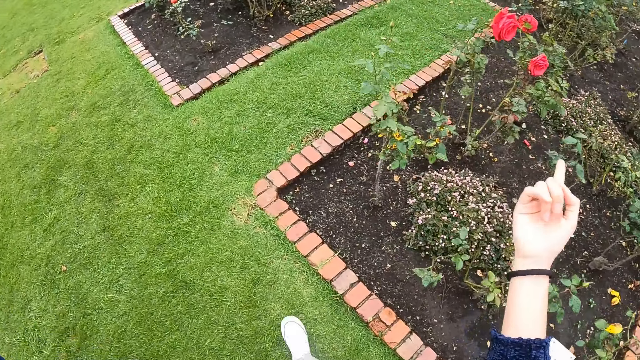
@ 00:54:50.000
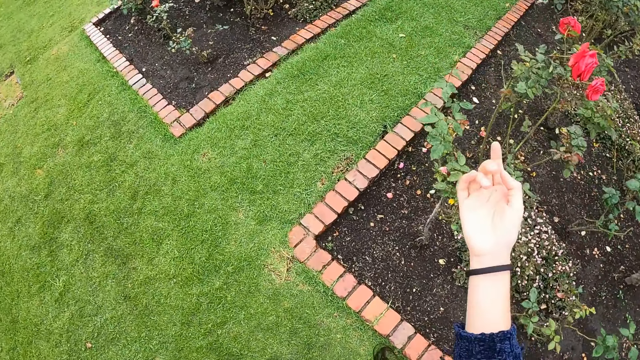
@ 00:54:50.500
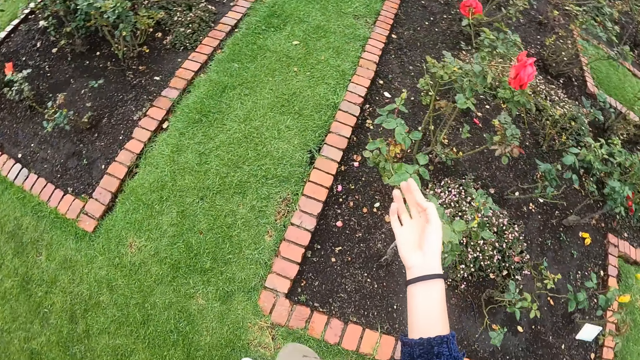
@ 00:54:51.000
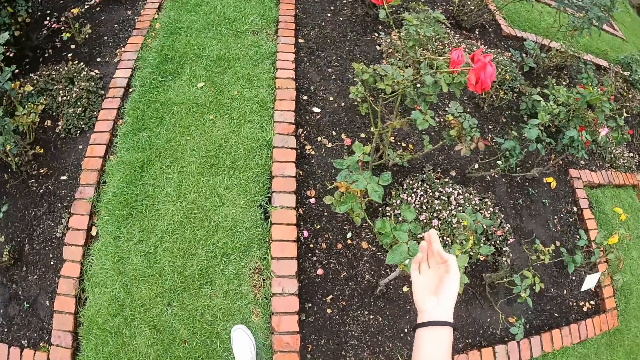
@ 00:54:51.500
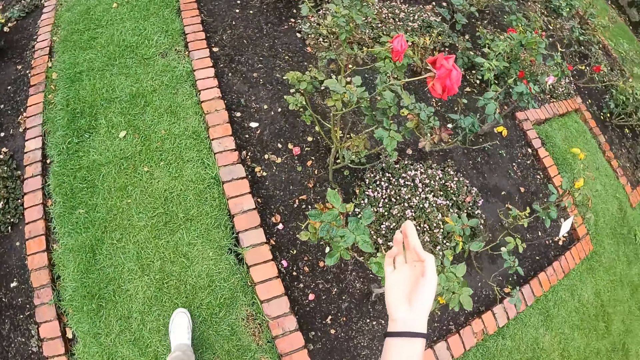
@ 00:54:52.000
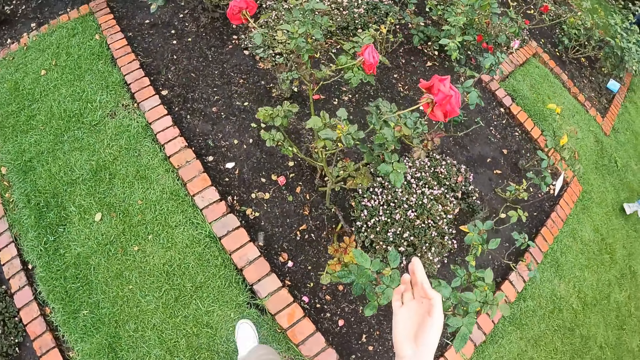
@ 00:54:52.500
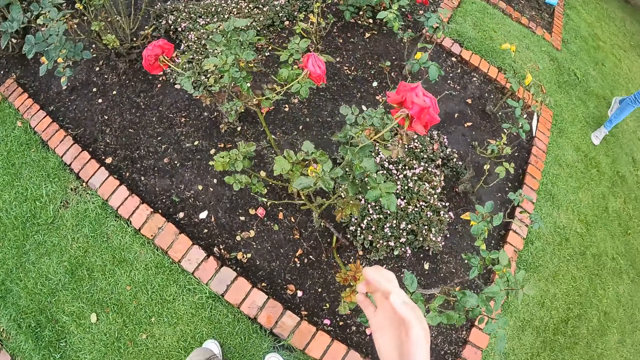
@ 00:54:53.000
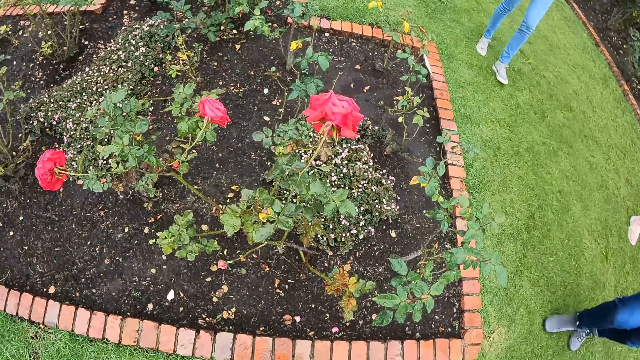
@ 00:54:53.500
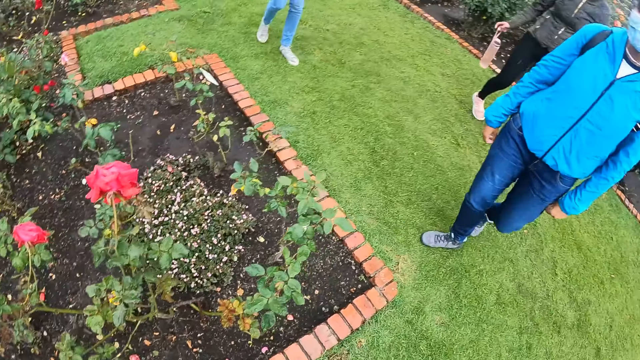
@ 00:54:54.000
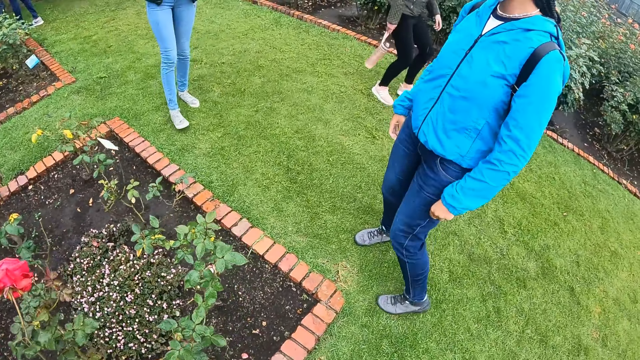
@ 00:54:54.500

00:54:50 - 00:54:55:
The camera wearer points at the flower.

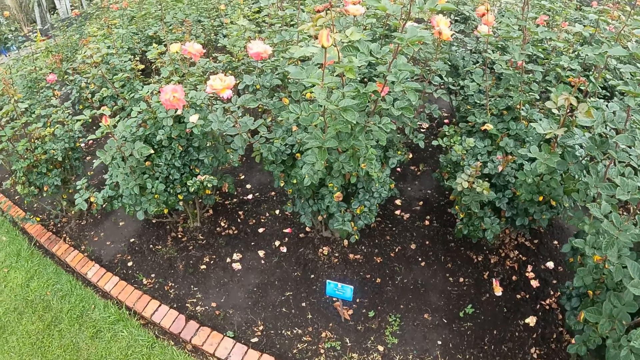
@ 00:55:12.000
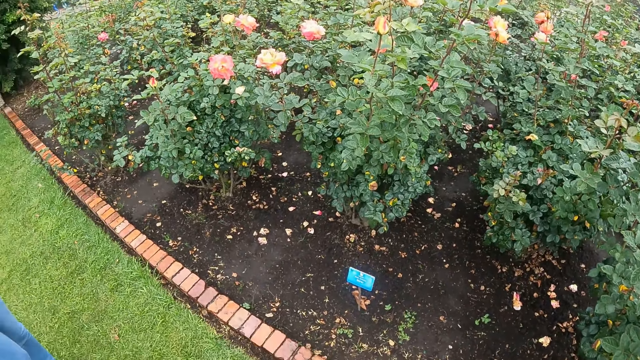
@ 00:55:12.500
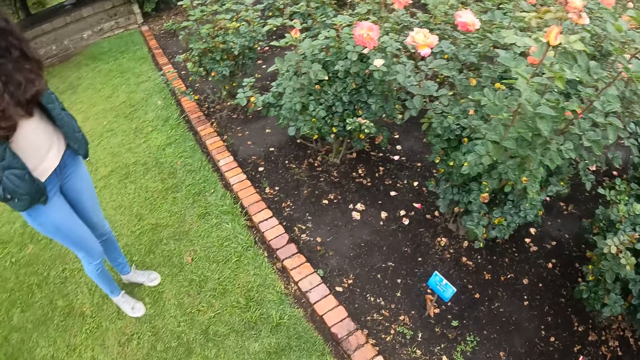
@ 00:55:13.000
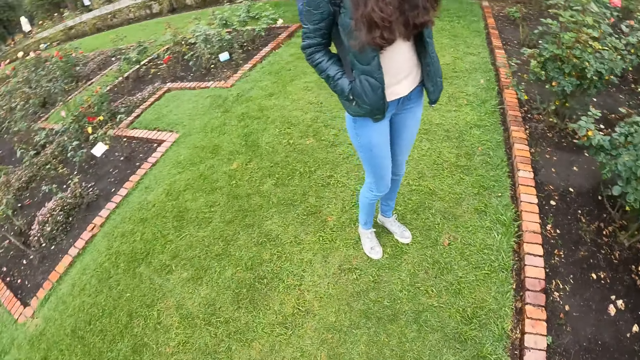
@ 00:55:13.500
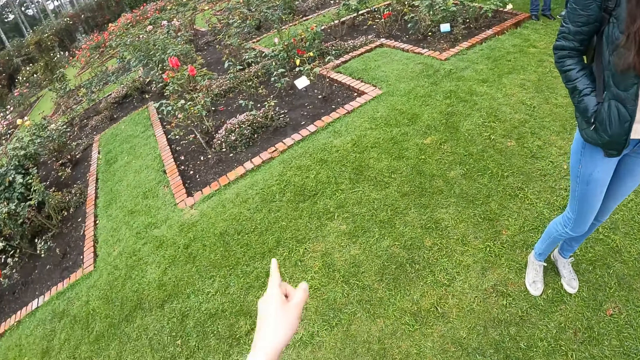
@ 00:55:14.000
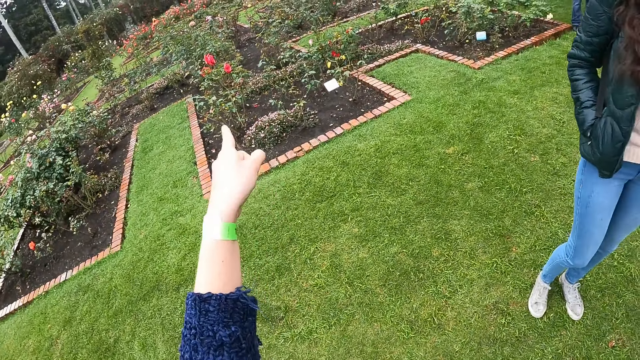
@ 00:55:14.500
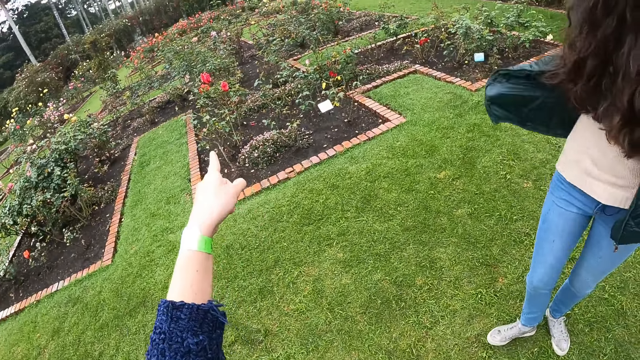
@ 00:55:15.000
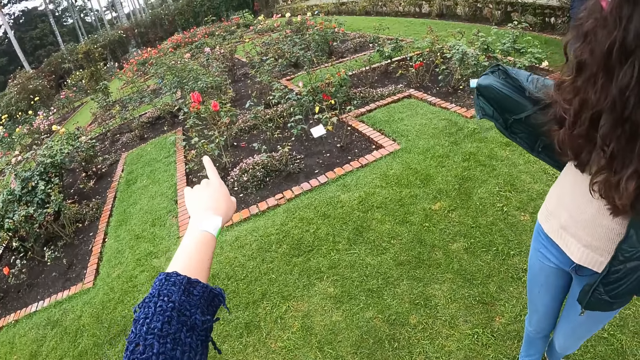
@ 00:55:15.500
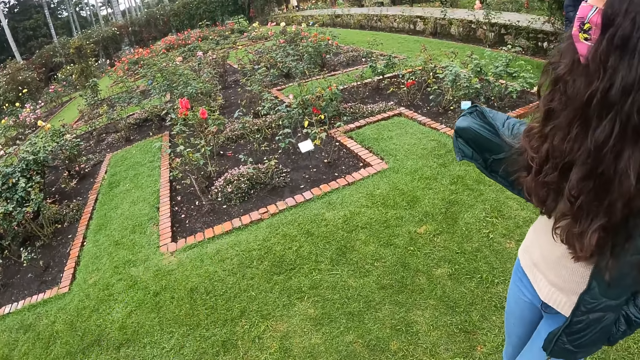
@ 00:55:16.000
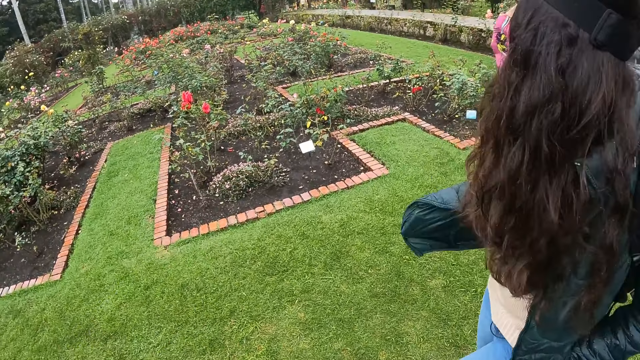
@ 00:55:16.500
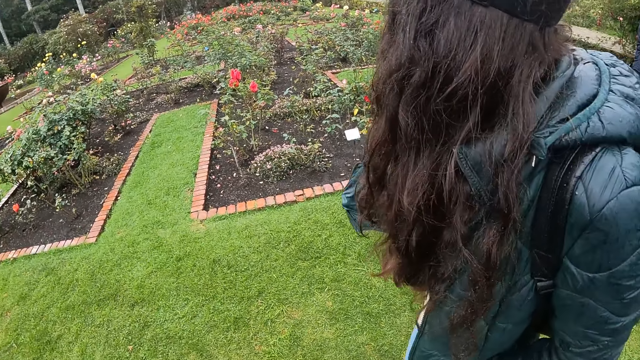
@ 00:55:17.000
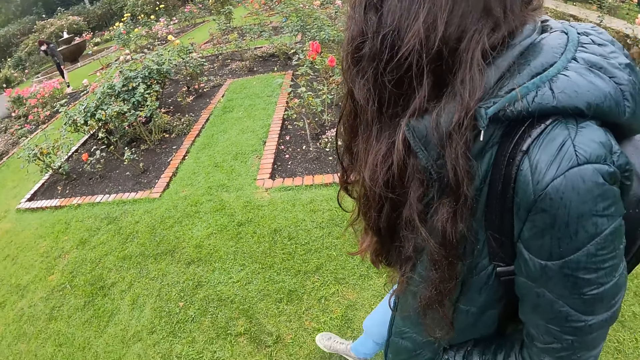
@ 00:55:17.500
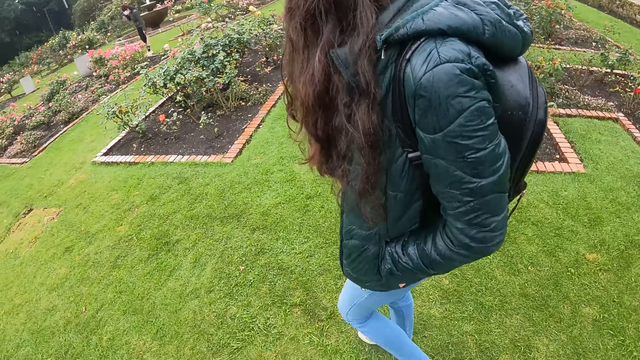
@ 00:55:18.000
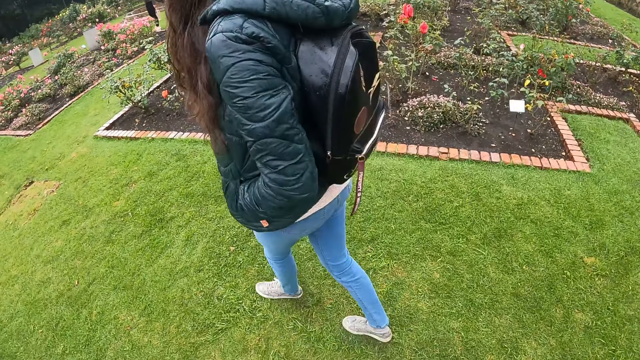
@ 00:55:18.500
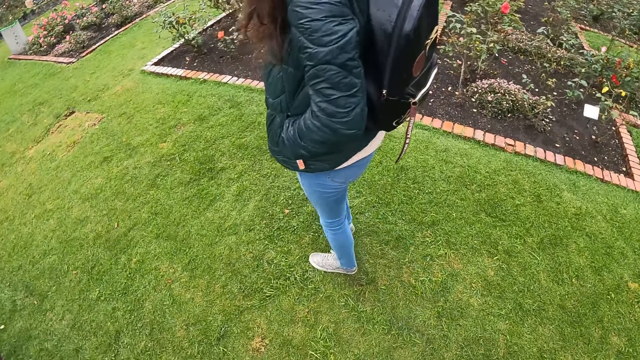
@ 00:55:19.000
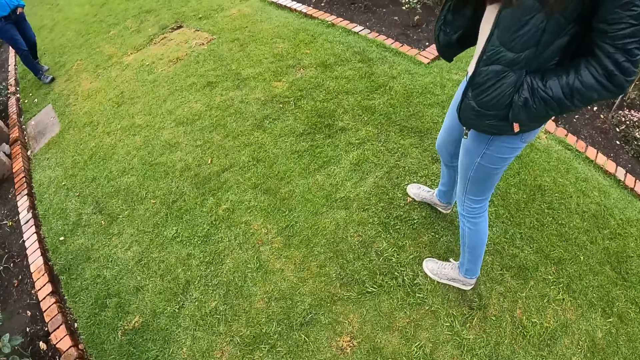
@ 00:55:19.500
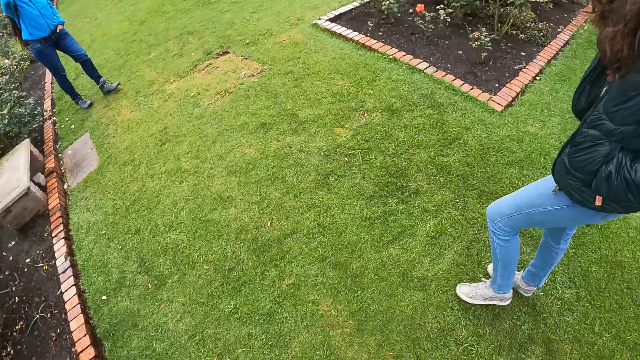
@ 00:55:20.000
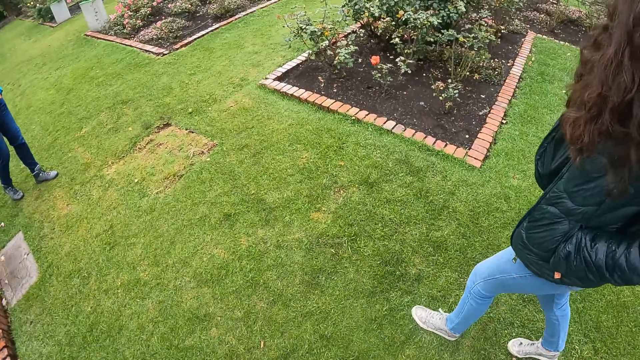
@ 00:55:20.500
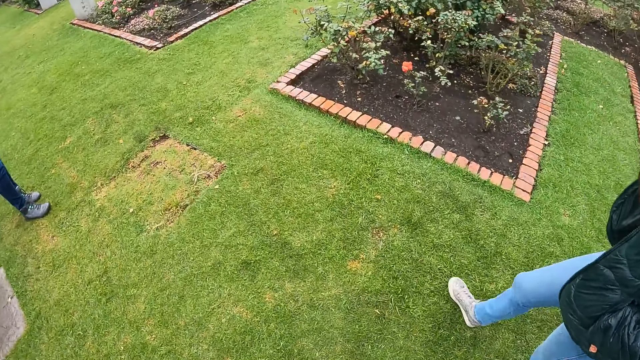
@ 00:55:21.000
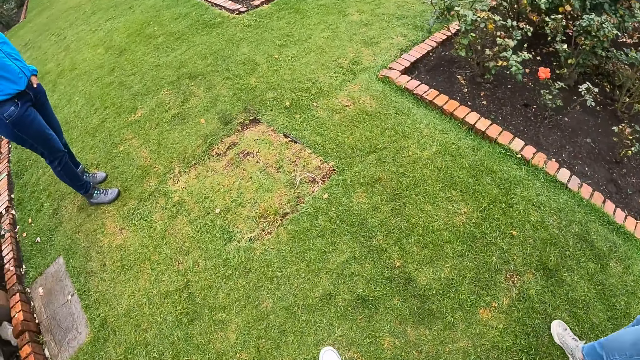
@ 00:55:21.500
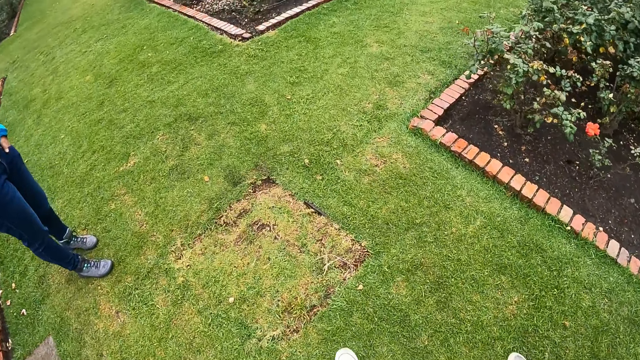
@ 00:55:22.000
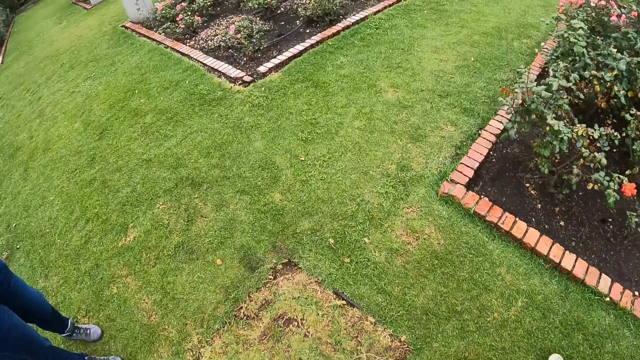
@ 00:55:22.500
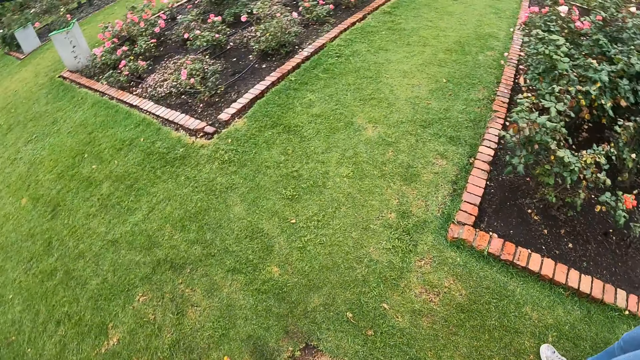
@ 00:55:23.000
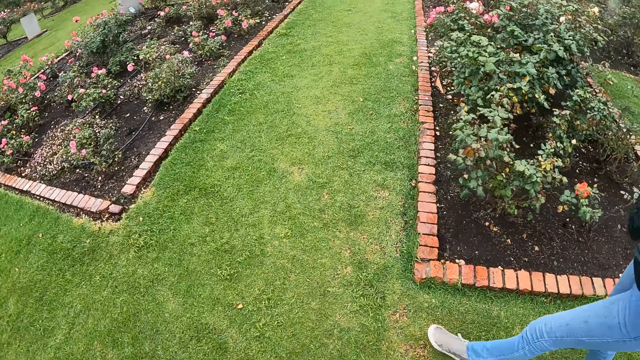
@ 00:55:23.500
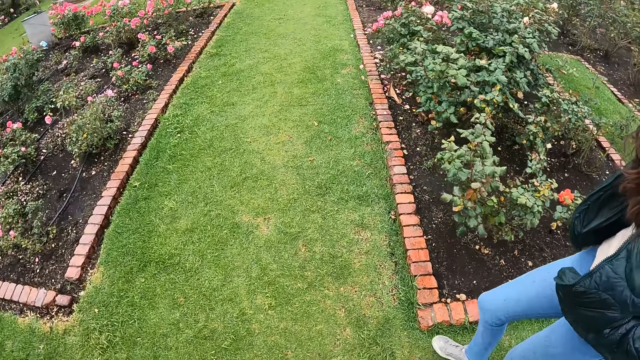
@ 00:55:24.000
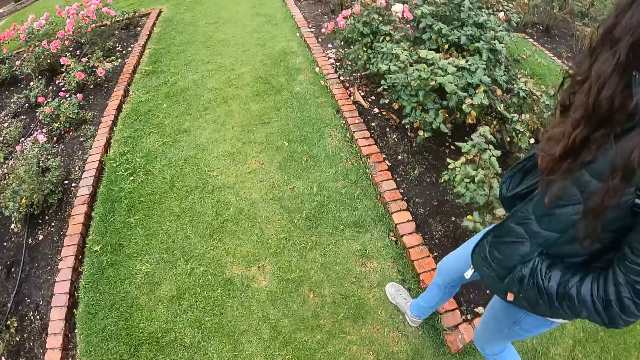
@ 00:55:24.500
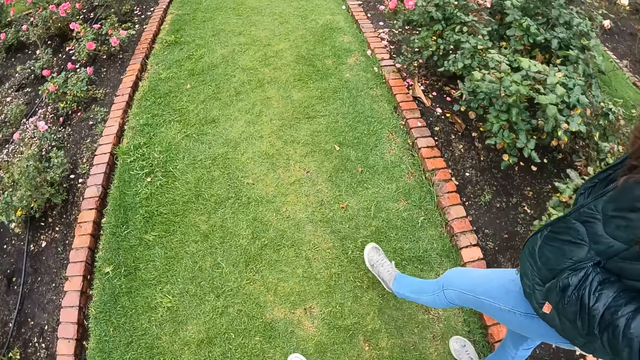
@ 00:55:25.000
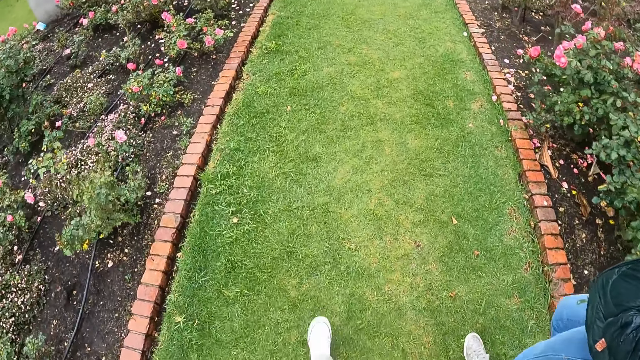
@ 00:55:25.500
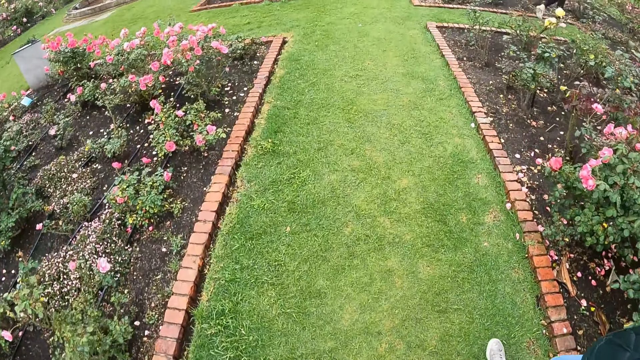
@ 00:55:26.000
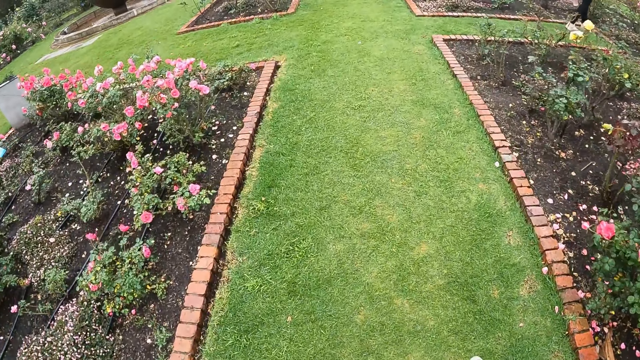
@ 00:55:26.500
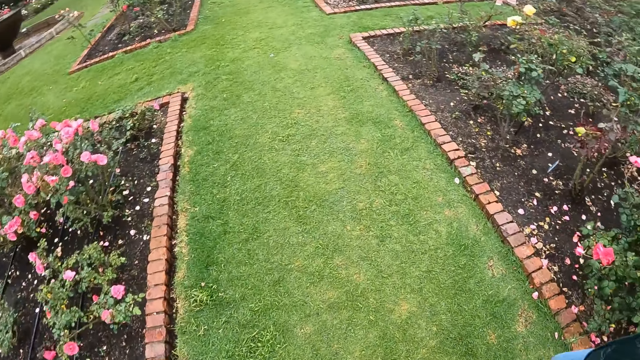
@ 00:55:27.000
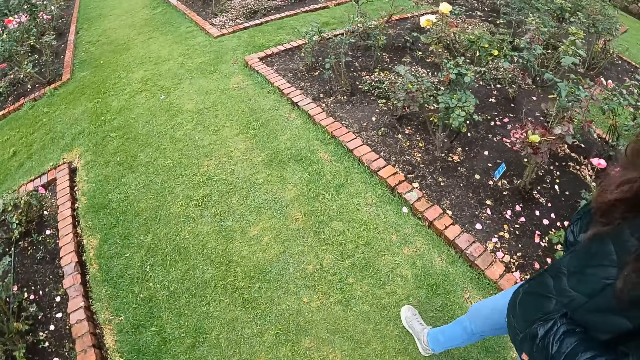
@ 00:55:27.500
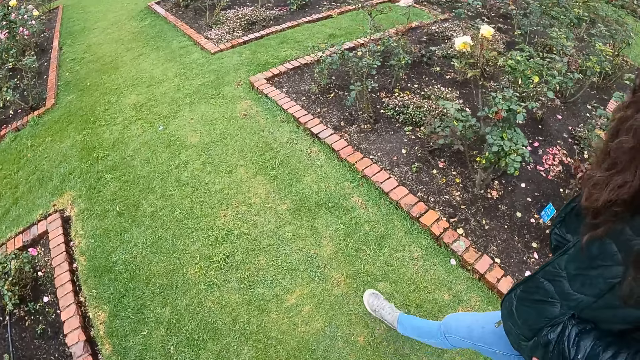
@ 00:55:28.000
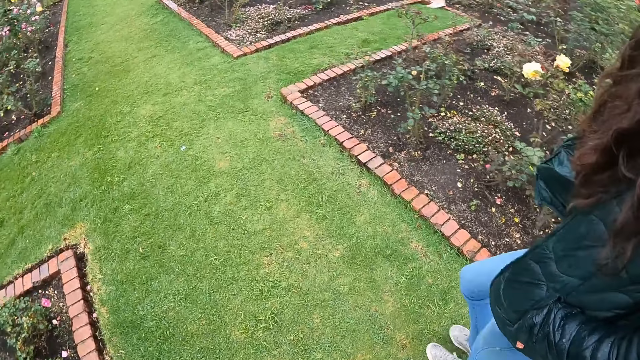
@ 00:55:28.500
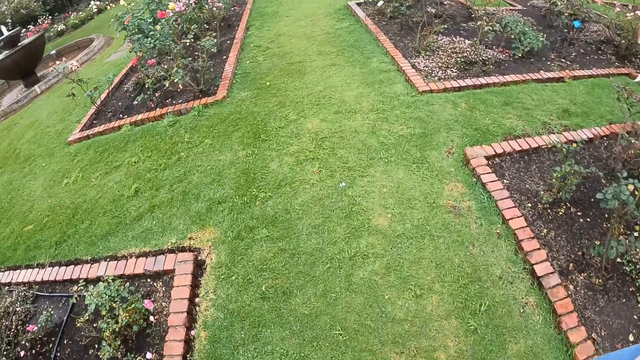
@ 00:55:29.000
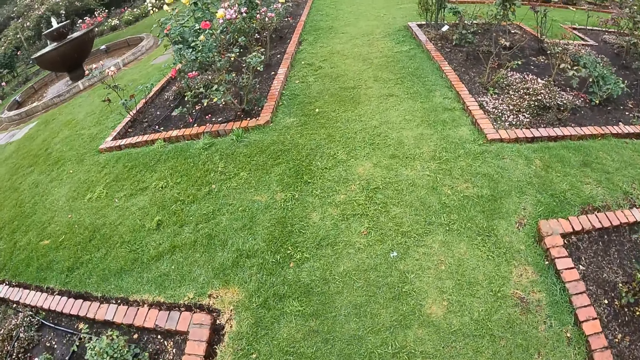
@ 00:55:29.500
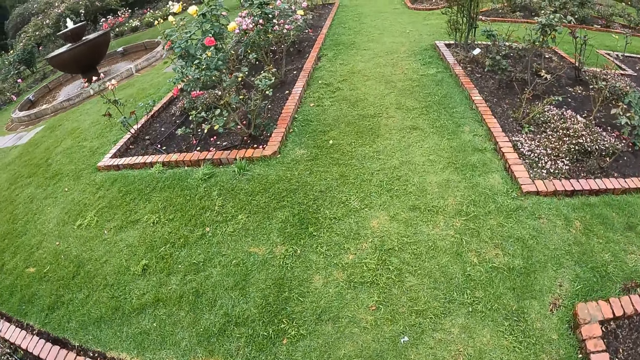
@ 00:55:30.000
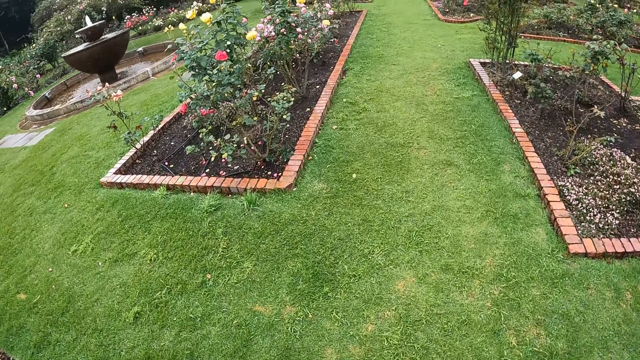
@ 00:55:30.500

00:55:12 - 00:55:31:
The camera wearer converses with the woman. They walk around the garden alongside the woman. They walk along the flower bed.
